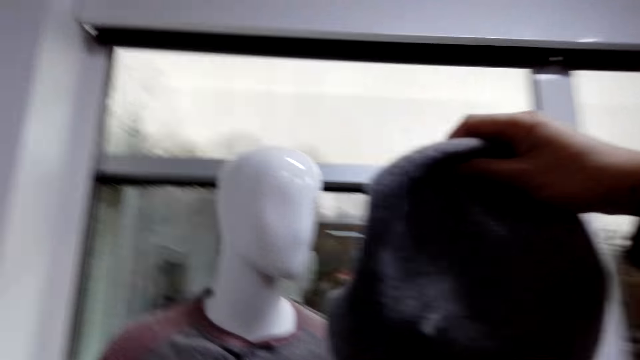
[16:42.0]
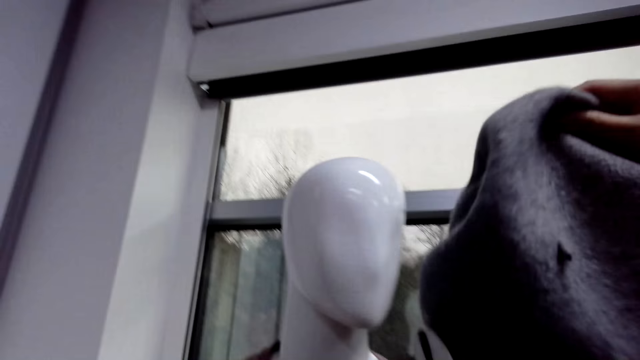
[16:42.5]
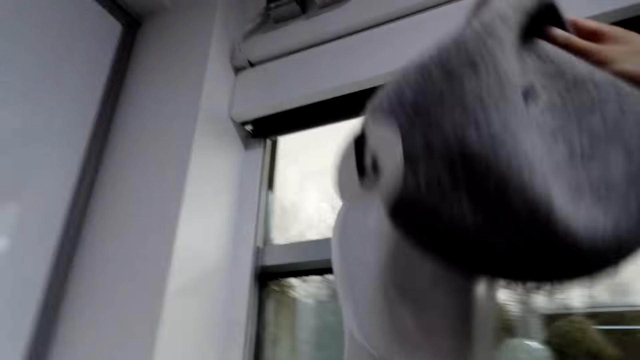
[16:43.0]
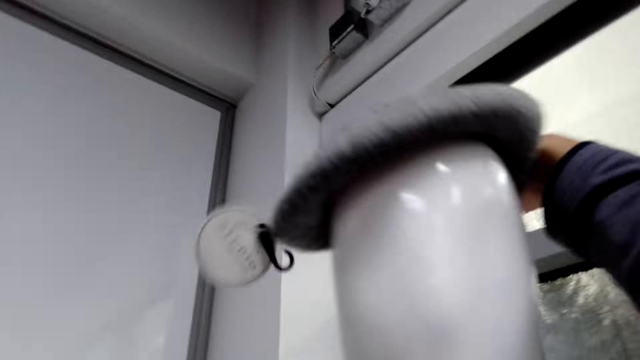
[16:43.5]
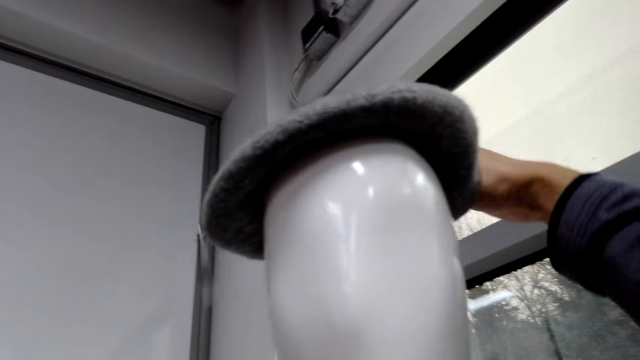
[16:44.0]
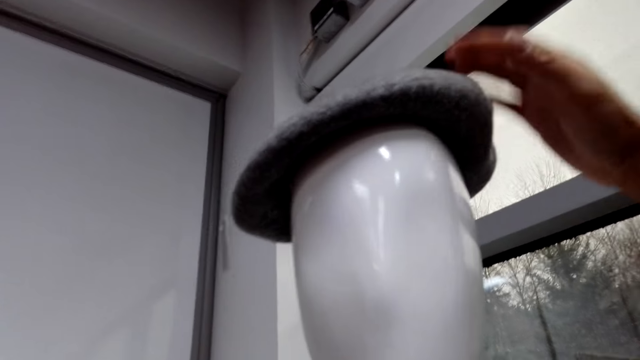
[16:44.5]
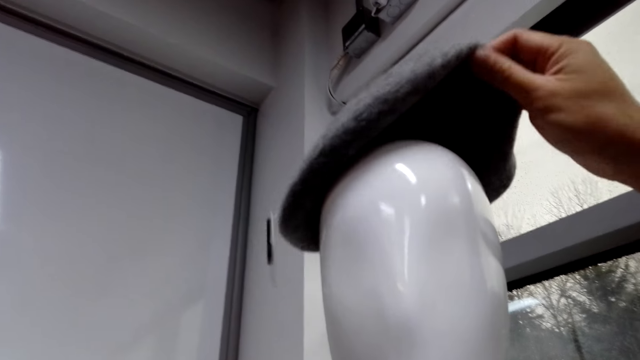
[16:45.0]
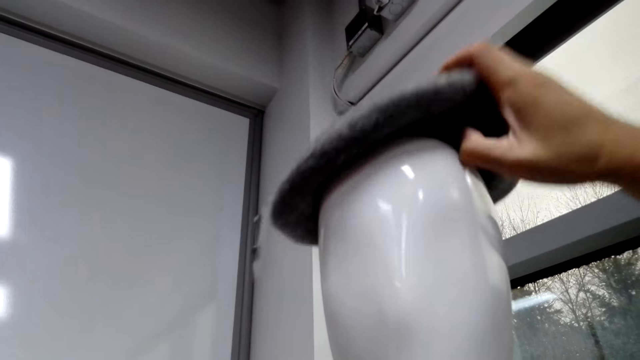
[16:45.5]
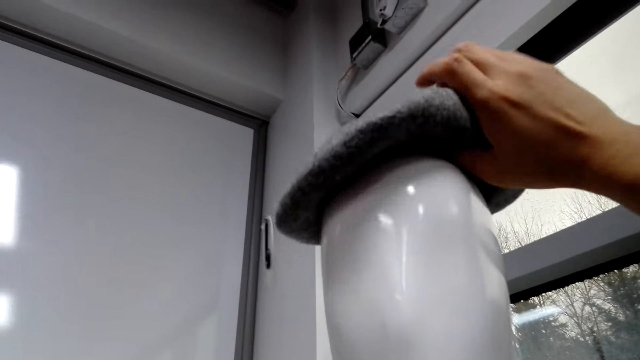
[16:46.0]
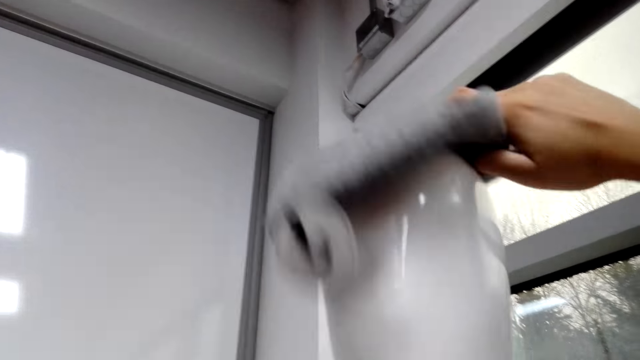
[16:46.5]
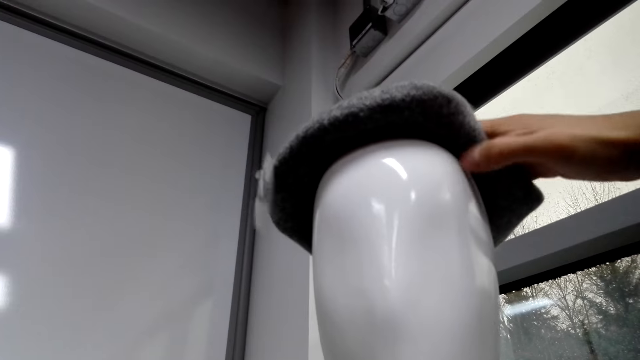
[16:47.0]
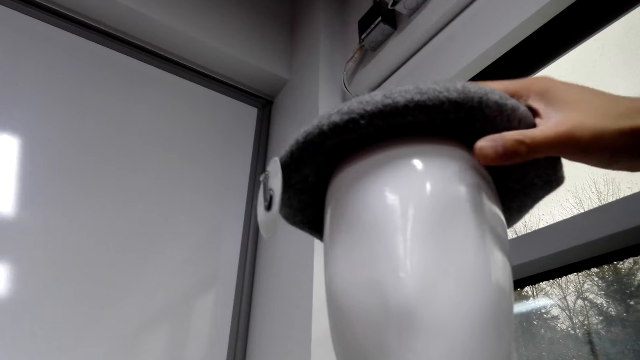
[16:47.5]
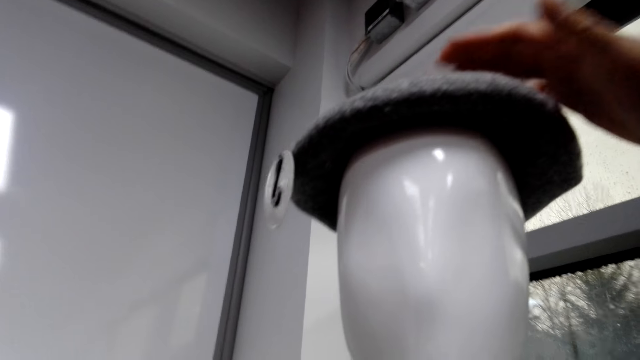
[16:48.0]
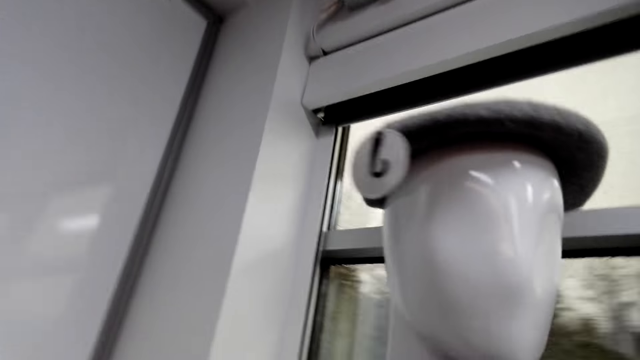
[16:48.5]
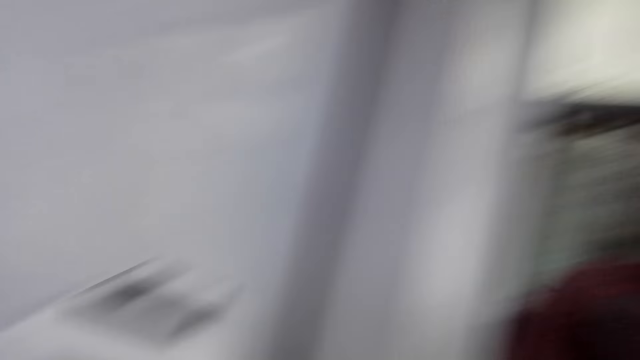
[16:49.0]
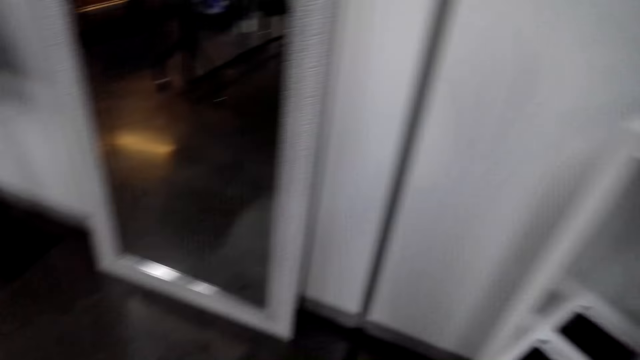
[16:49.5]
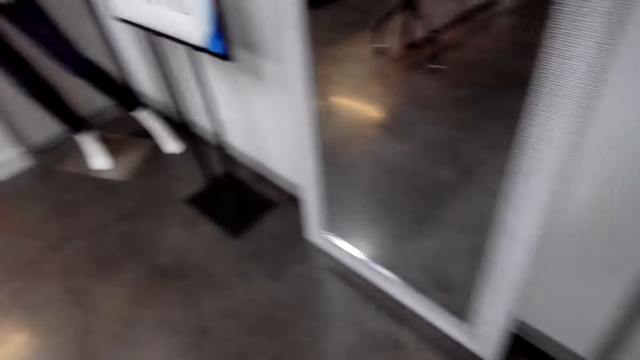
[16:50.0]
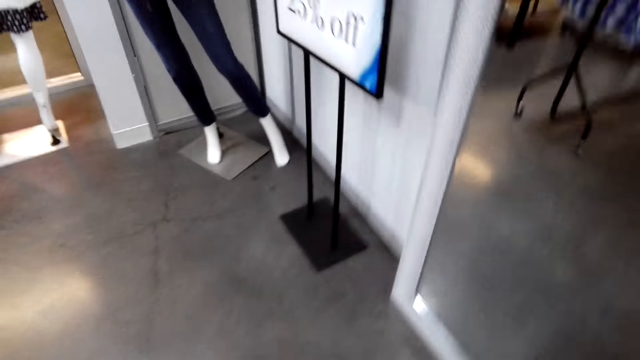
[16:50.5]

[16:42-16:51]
The camera wearer places the hat on the mannequin.

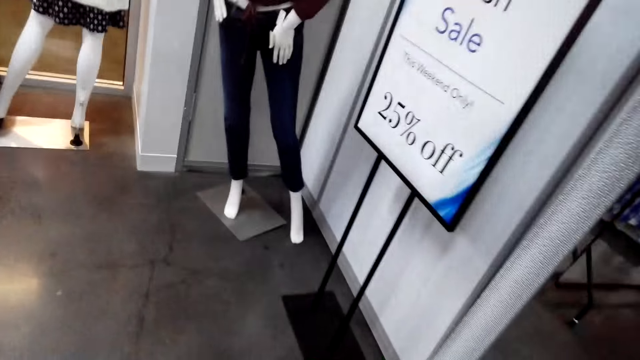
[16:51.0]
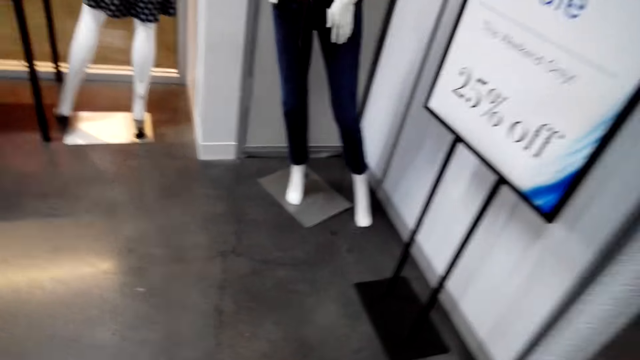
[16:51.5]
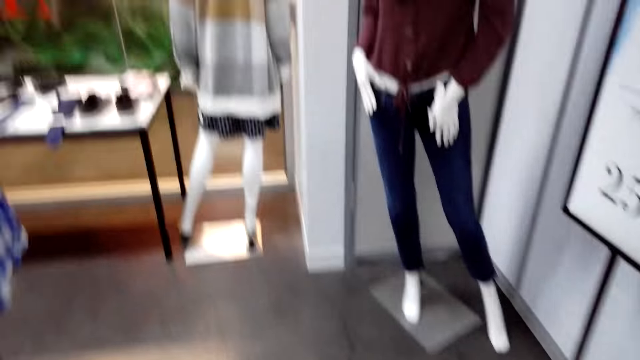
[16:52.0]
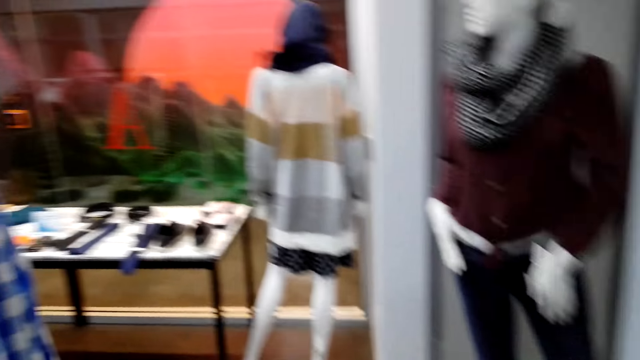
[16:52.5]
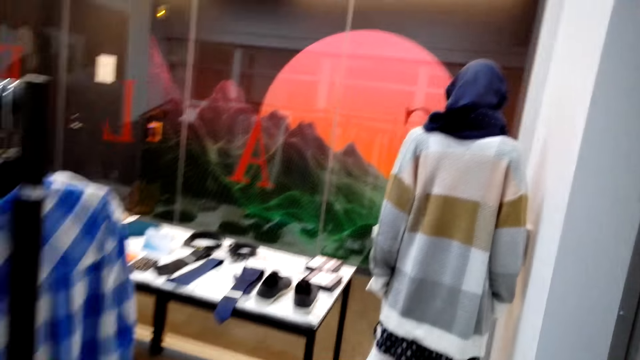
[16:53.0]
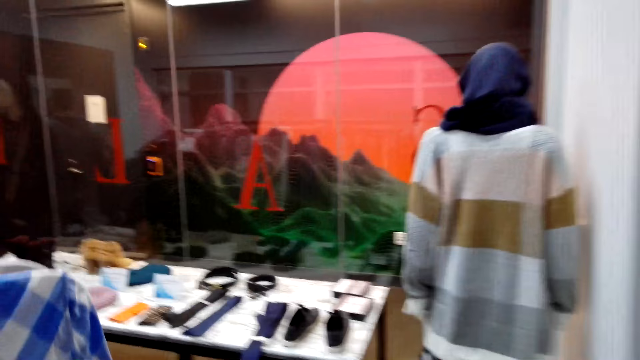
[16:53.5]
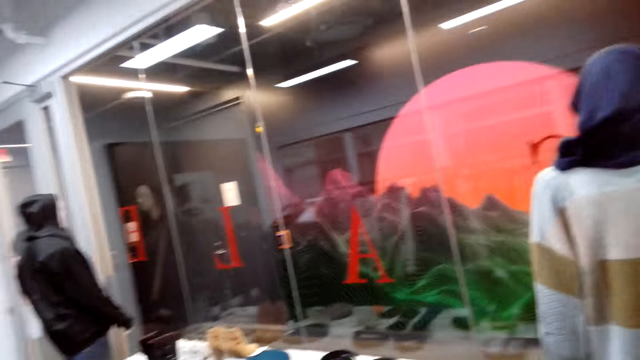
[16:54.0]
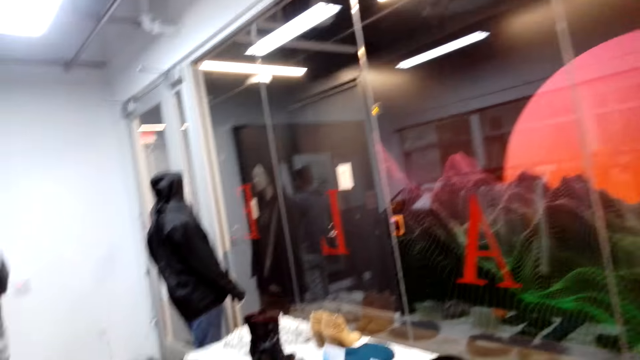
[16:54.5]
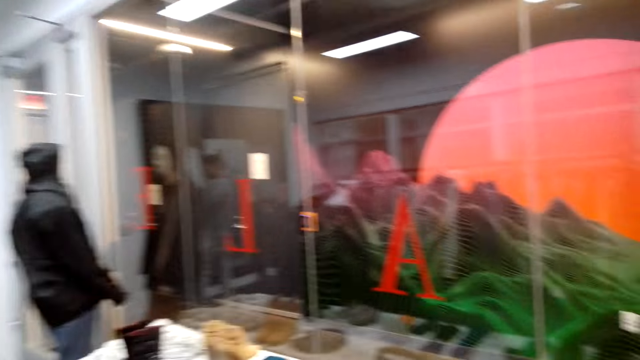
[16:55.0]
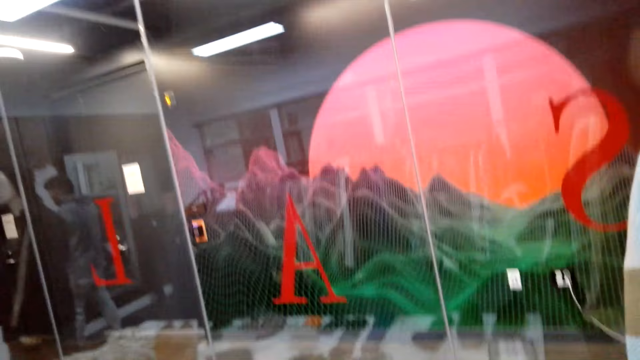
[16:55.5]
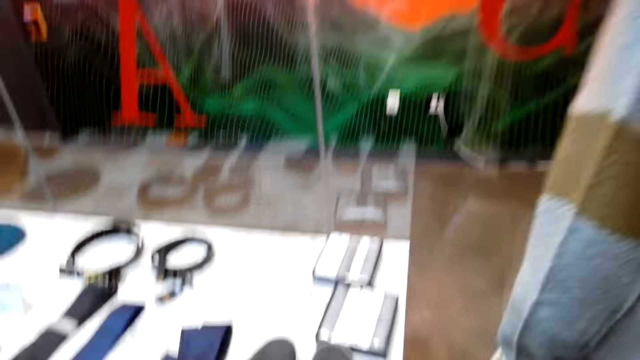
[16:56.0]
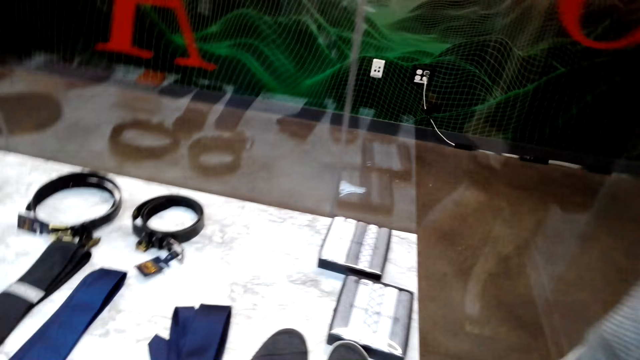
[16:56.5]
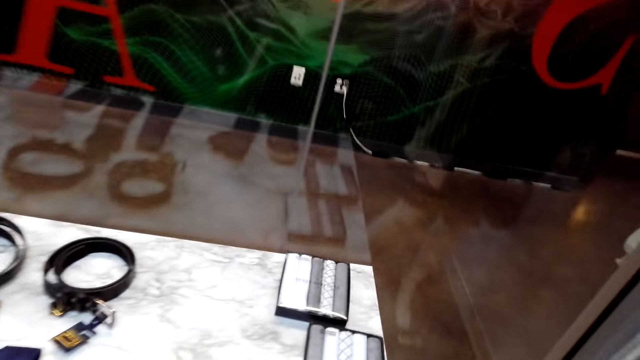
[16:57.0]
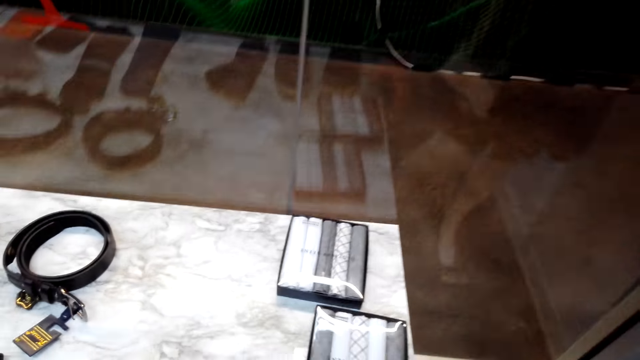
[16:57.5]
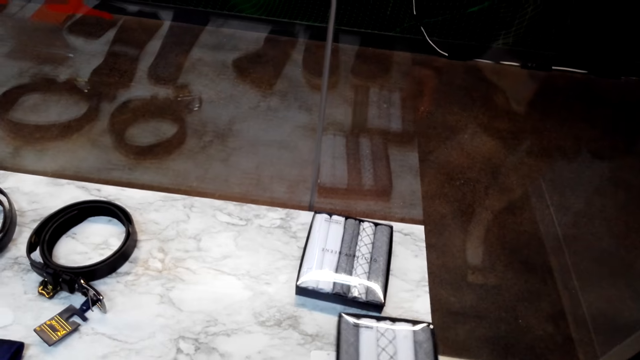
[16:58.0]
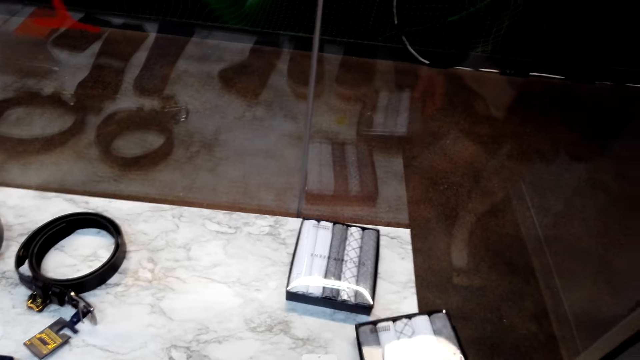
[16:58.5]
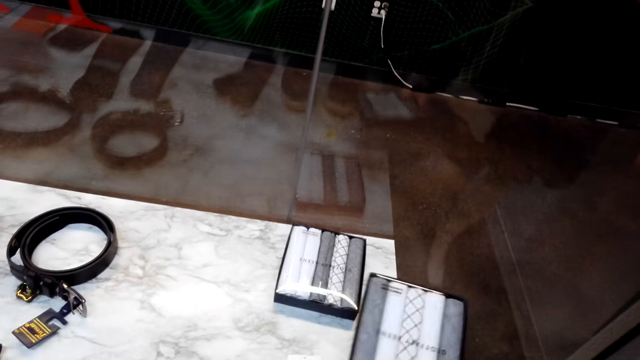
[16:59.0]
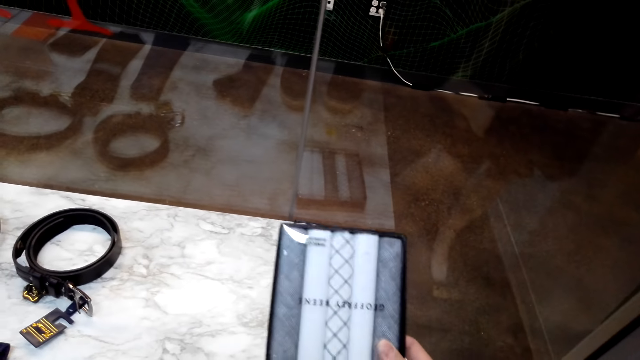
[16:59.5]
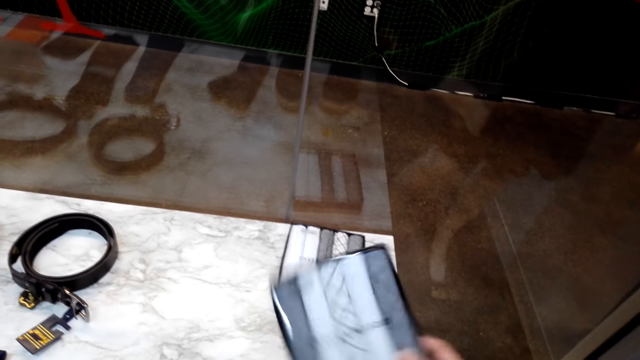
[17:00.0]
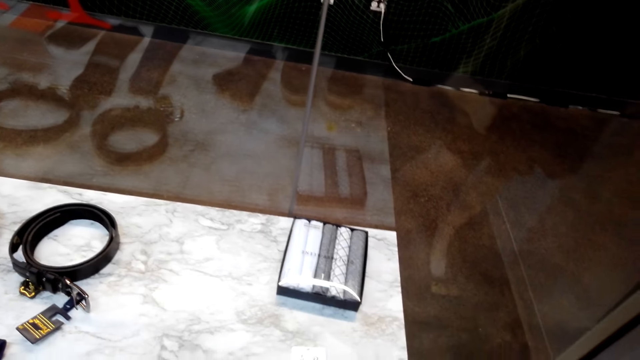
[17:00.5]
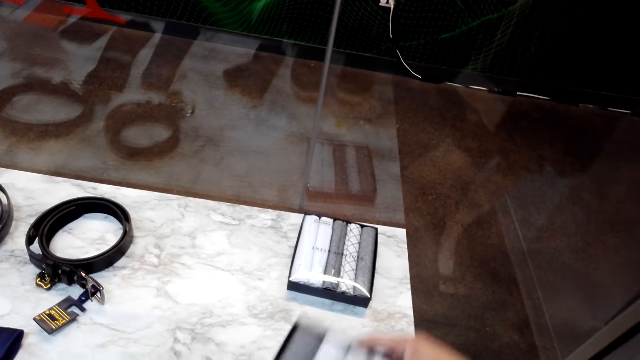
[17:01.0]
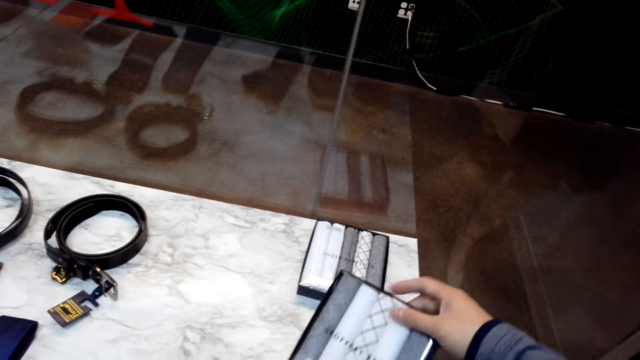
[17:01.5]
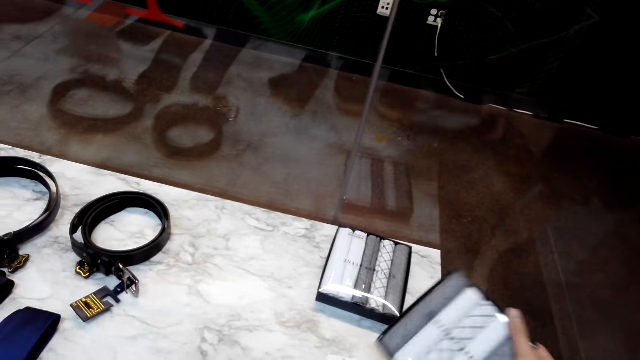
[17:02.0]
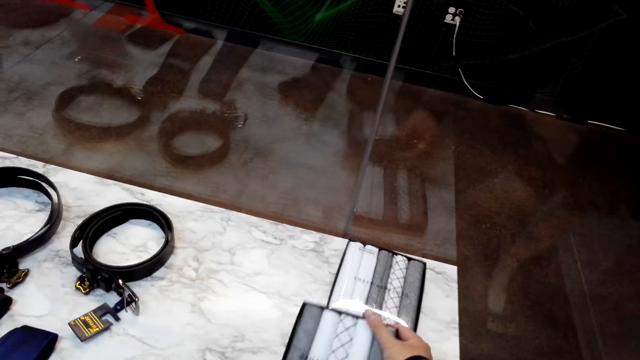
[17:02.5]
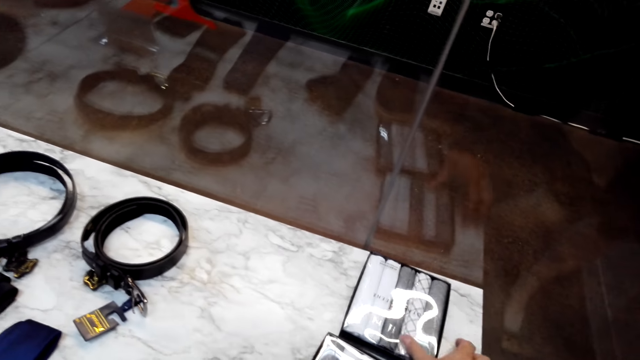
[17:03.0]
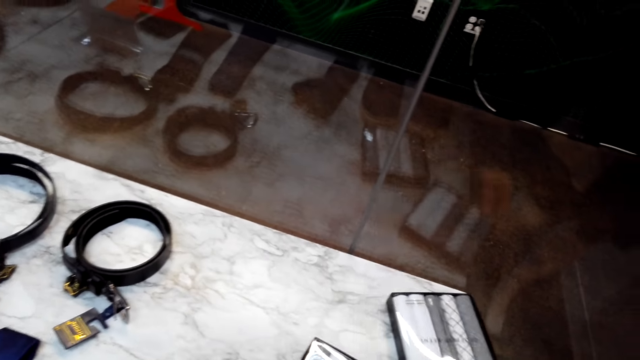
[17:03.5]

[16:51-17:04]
The camera wearer walks around. They pick a box of t-shirts on the table.
